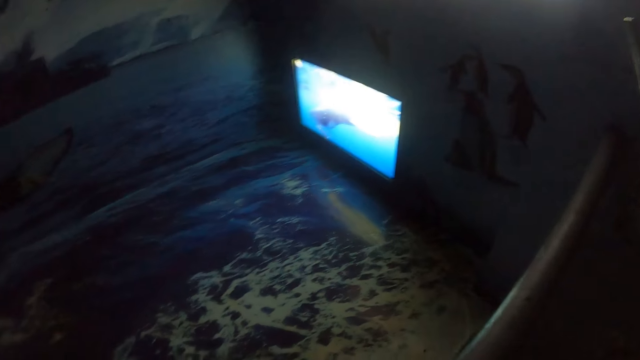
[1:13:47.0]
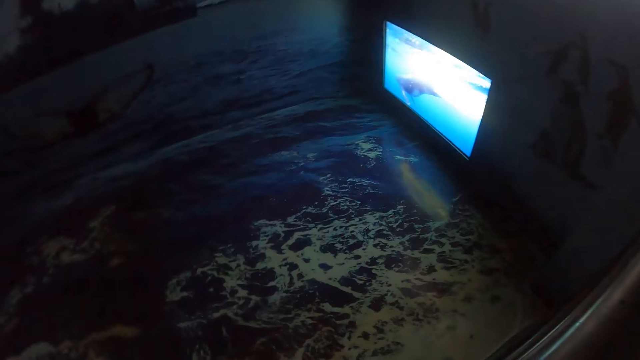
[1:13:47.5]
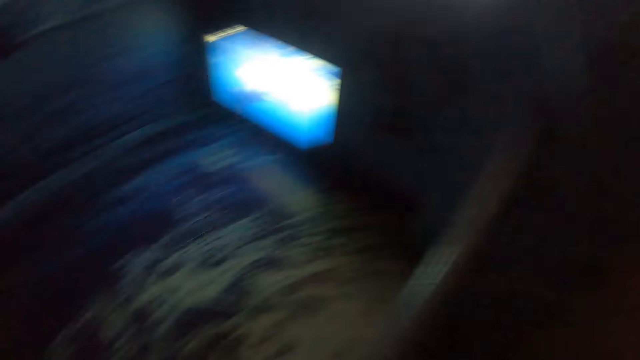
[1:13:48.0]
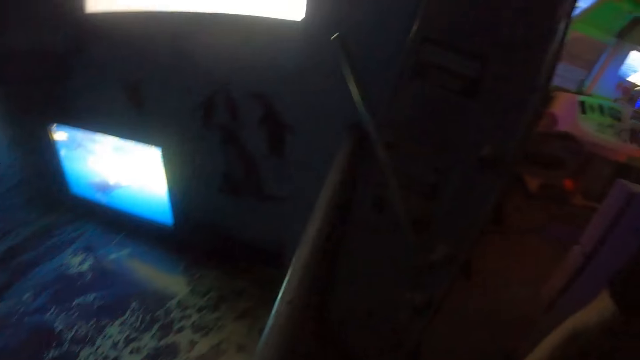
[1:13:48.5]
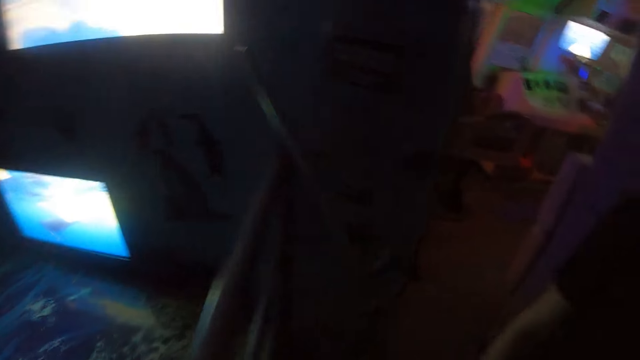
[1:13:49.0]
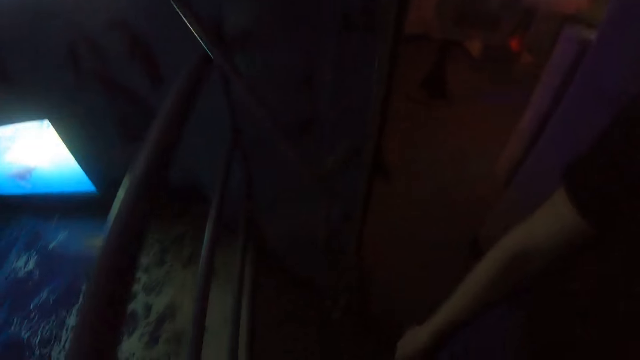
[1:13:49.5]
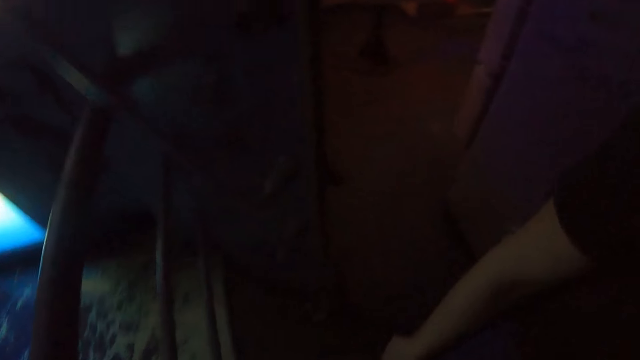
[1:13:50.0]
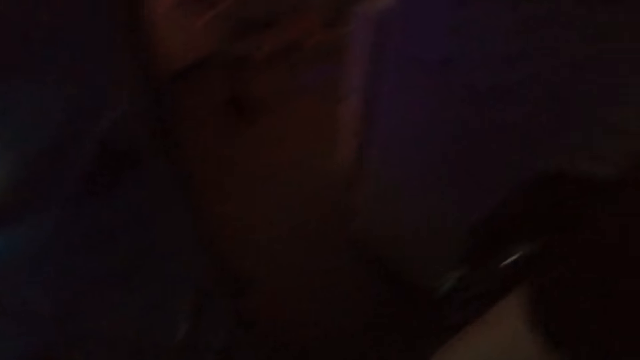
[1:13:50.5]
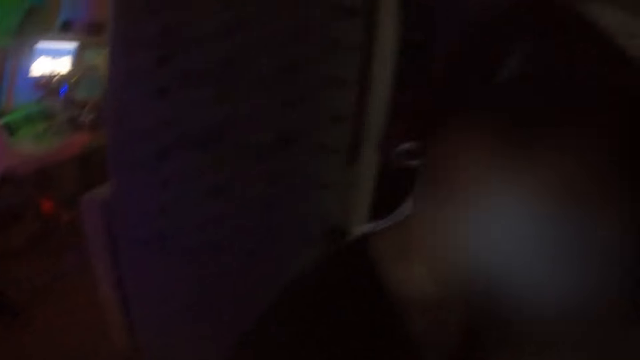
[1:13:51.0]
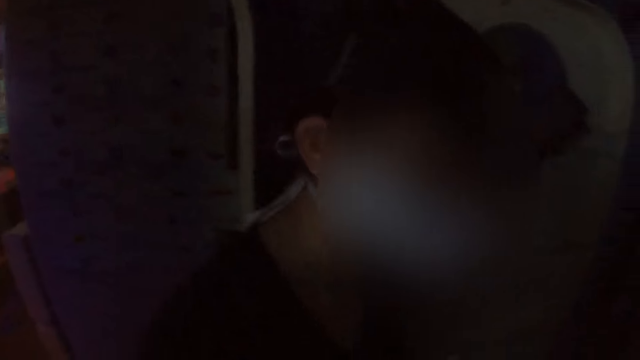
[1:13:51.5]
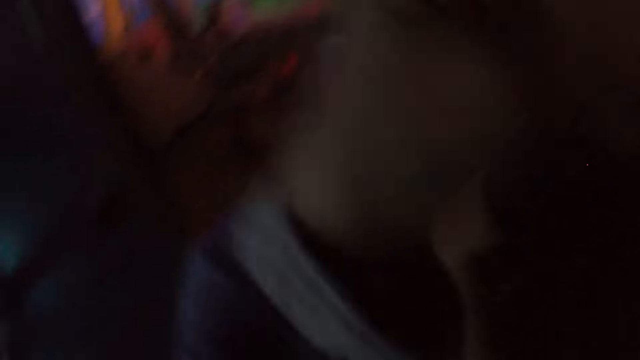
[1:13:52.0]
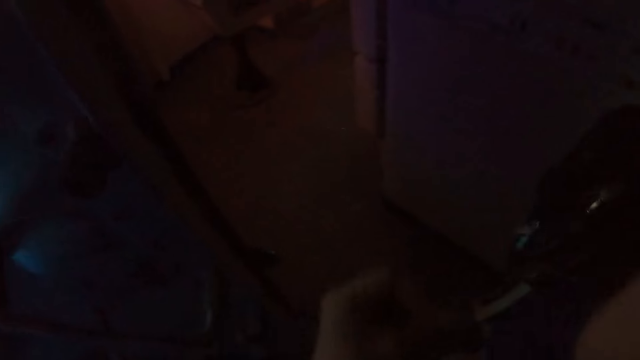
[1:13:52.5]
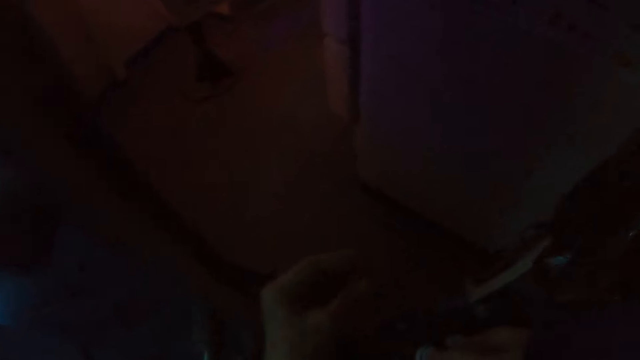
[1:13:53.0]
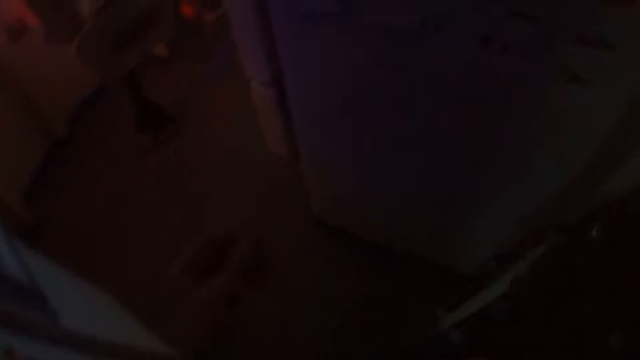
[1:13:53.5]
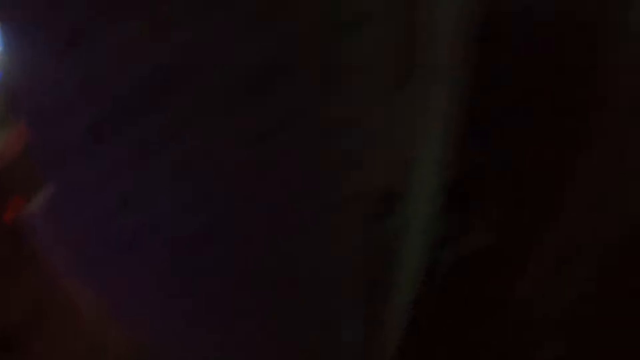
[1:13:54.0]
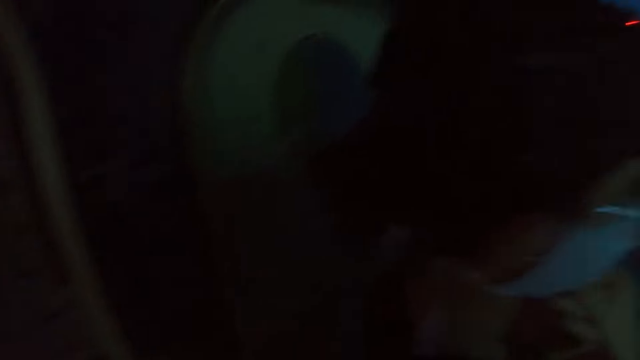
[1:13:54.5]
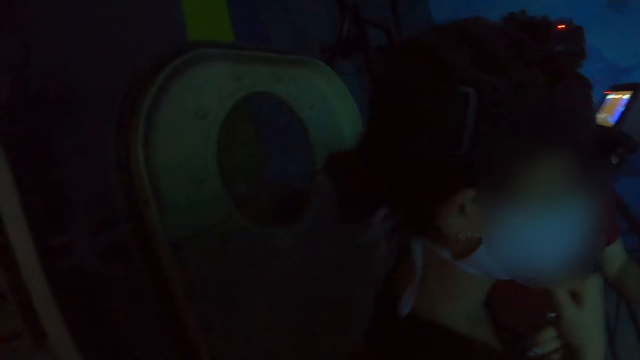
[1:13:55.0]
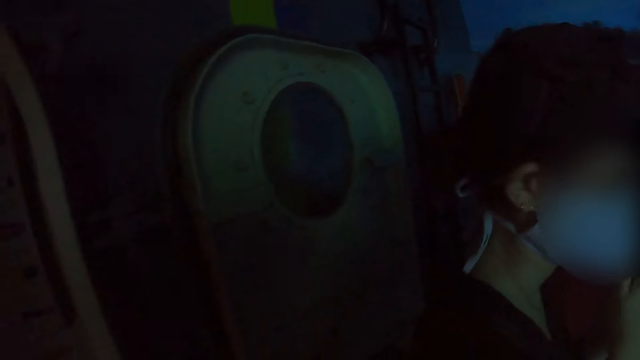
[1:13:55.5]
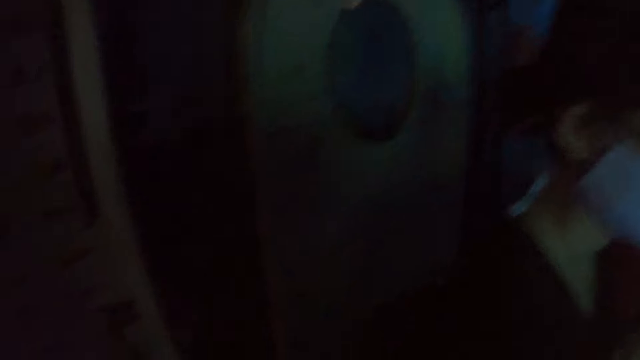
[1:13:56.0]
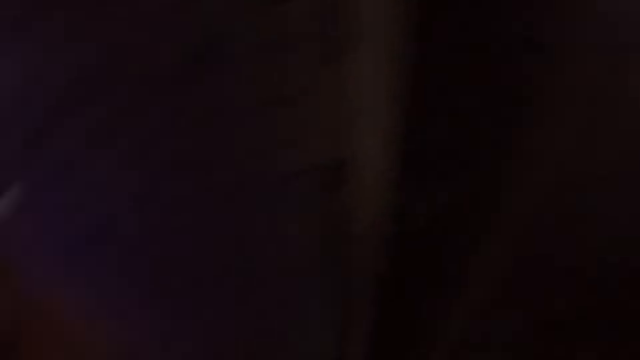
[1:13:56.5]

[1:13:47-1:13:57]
The camera wearer moves their hands. They walk around the room.

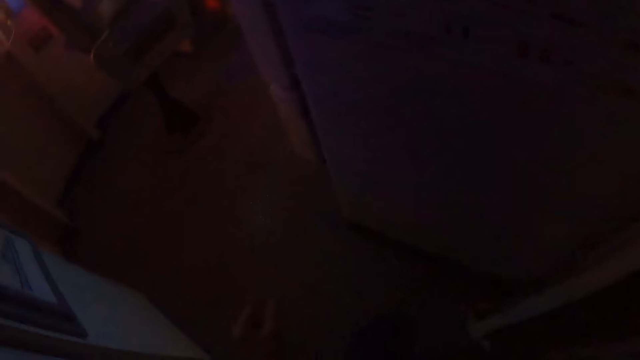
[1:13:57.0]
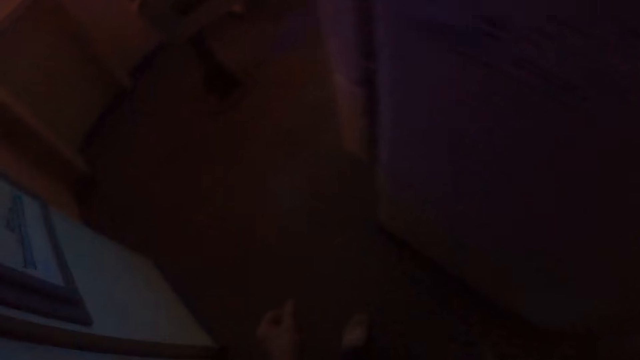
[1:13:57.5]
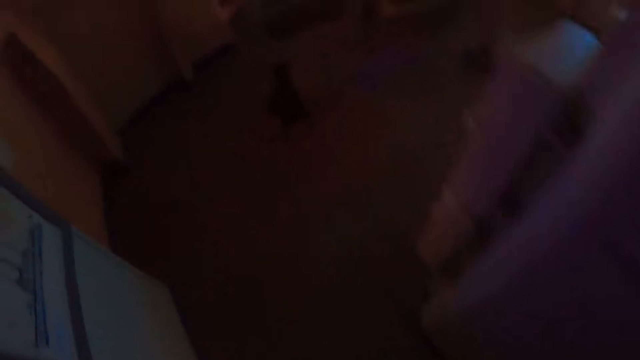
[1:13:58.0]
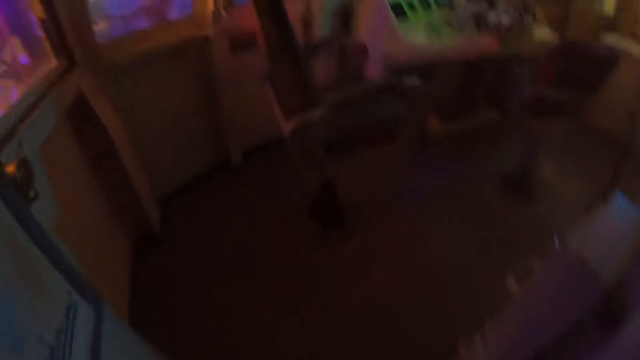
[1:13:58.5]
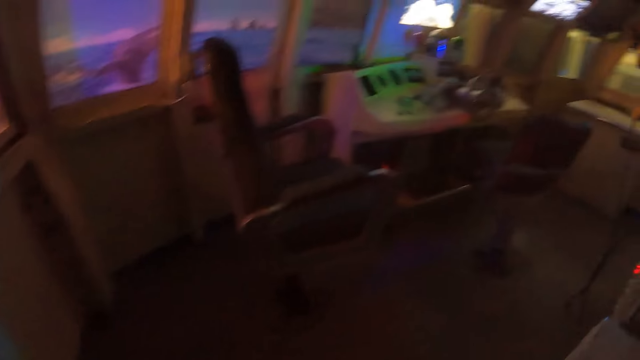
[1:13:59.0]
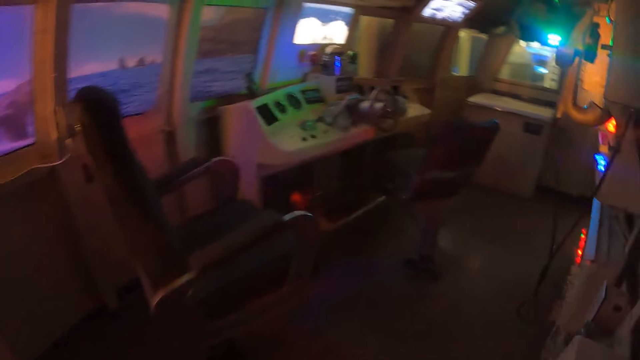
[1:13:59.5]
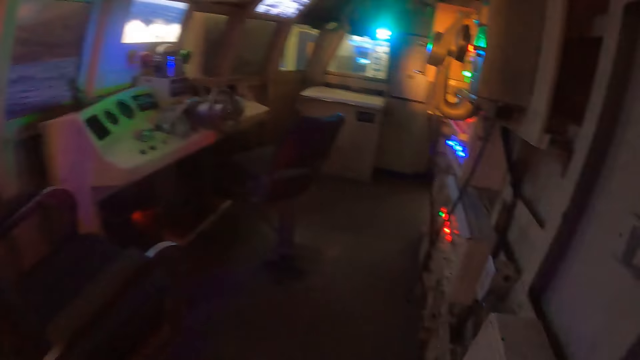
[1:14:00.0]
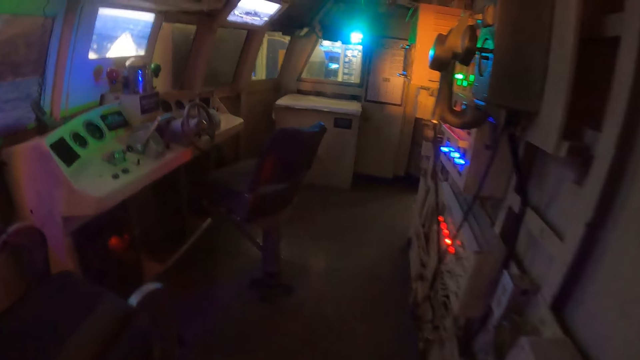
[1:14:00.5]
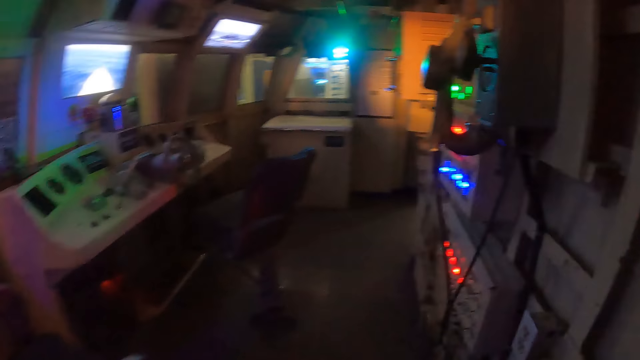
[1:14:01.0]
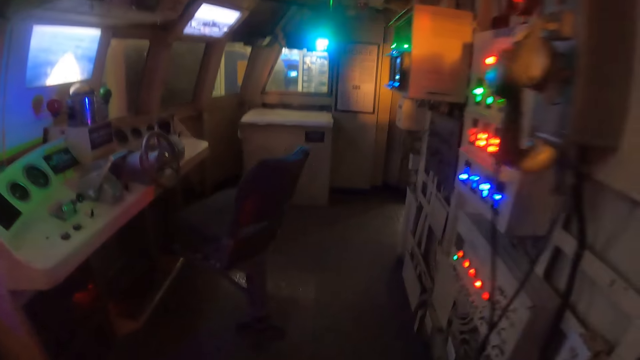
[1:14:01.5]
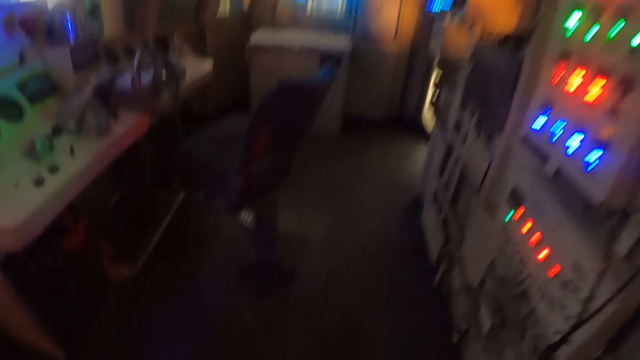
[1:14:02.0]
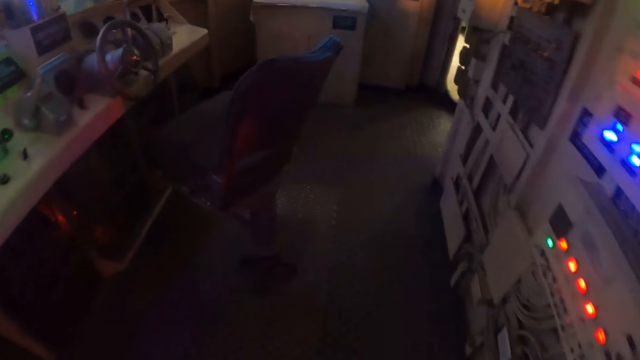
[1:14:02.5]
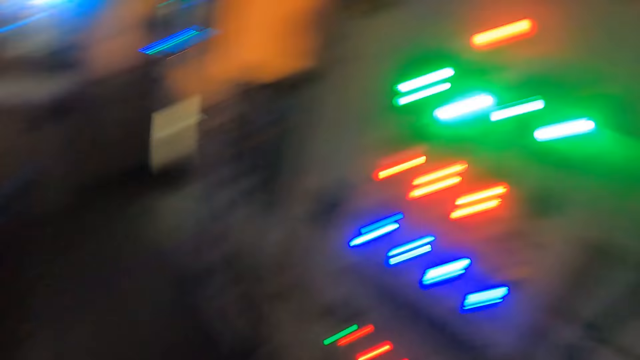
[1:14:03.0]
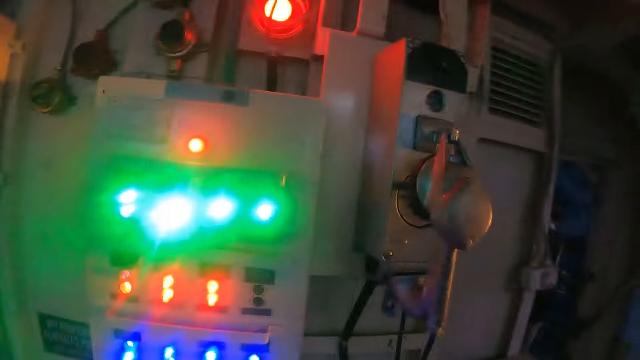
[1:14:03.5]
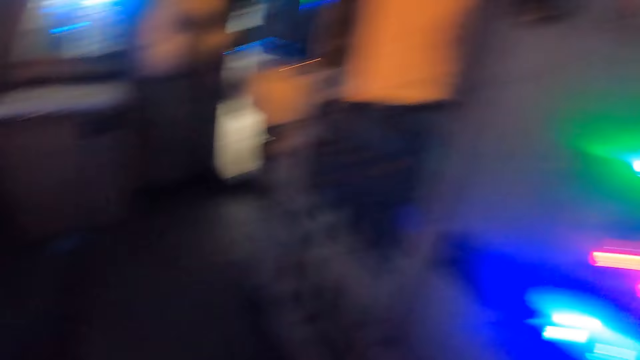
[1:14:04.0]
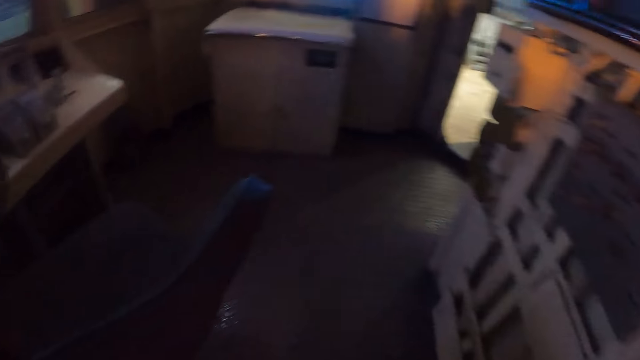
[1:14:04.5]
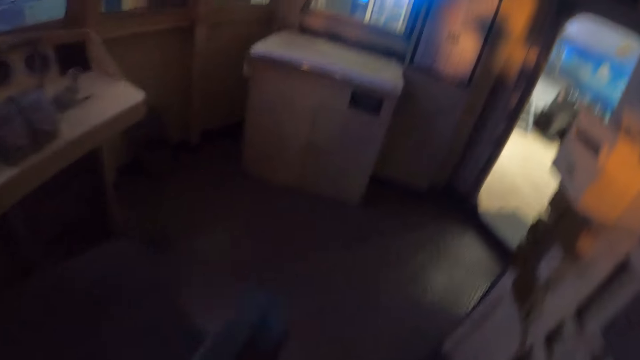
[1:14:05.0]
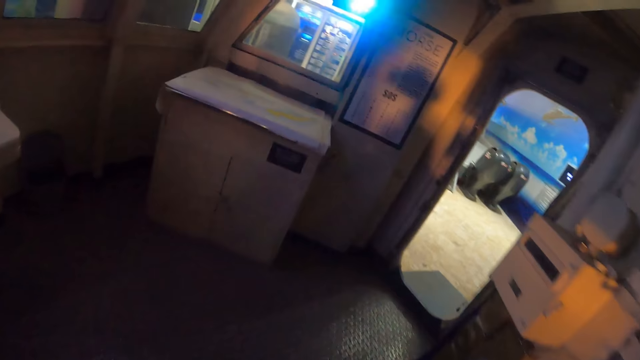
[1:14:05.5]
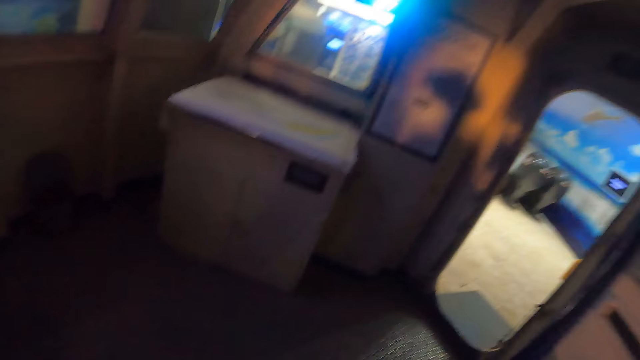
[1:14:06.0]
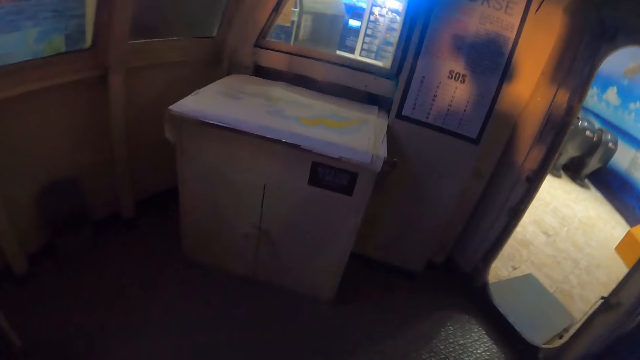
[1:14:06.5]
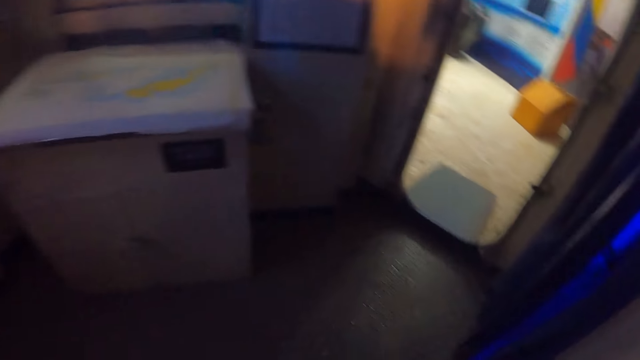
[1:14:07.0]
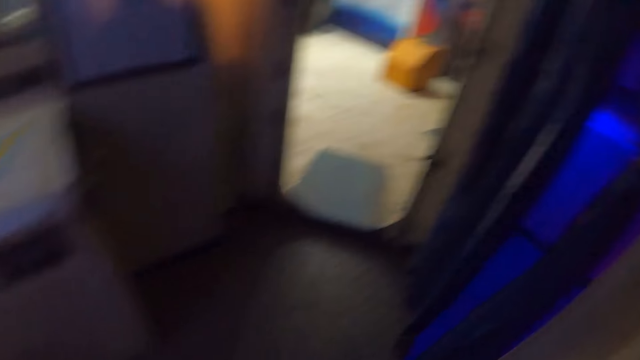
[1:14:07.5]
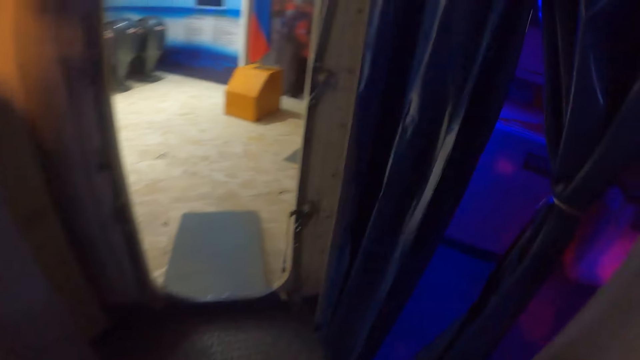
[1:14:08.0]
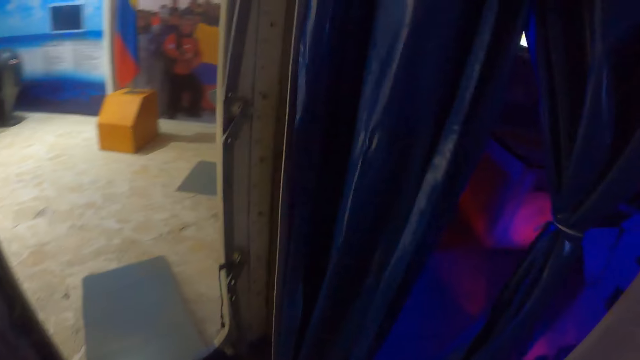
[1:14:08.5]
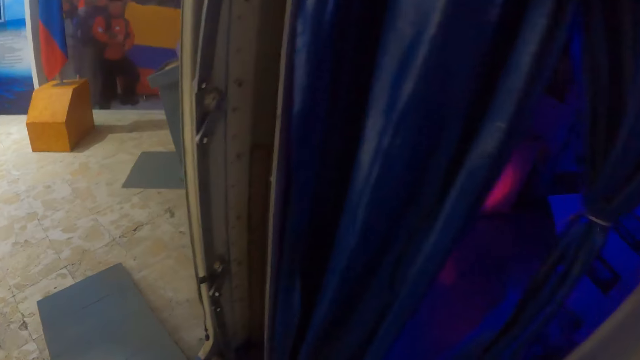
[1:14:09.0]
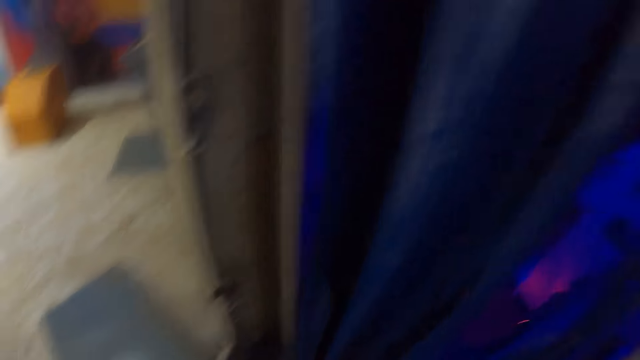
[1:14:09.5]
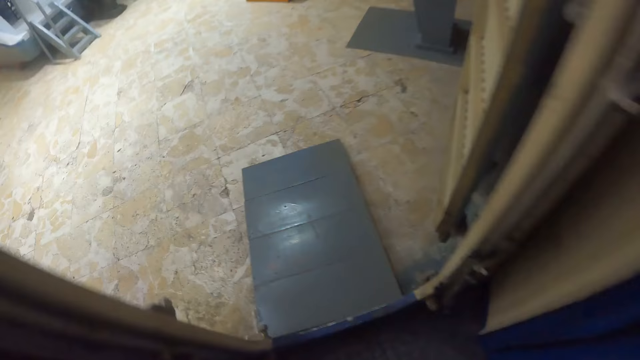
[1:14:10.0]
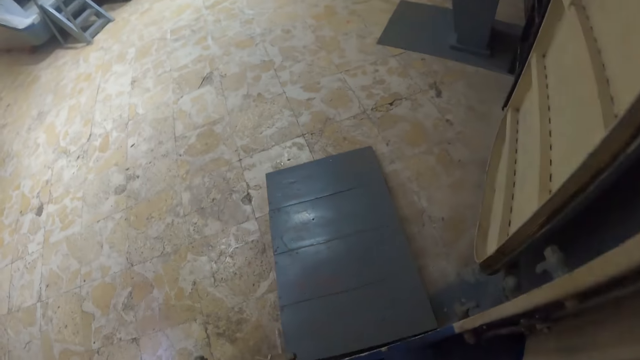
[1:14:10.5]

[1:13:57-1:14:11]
The camera wearer walks around the room. They walk in the game room.
